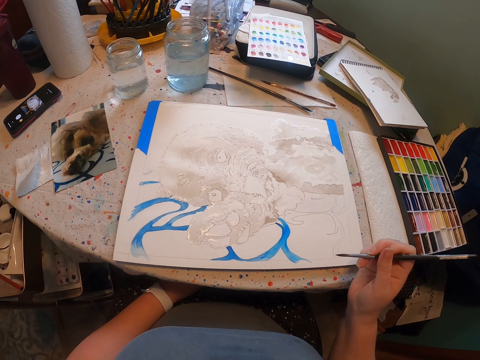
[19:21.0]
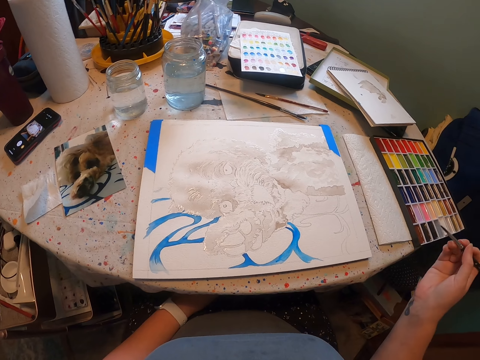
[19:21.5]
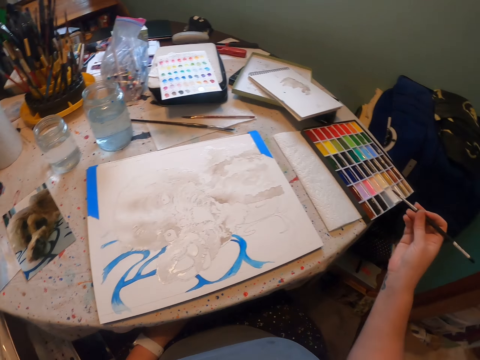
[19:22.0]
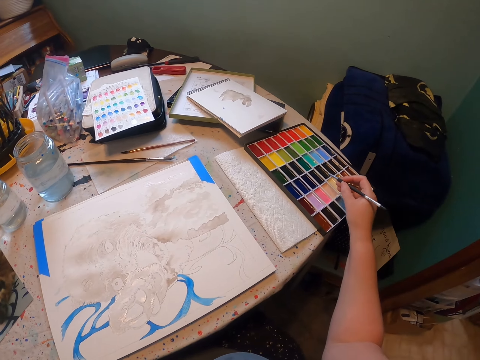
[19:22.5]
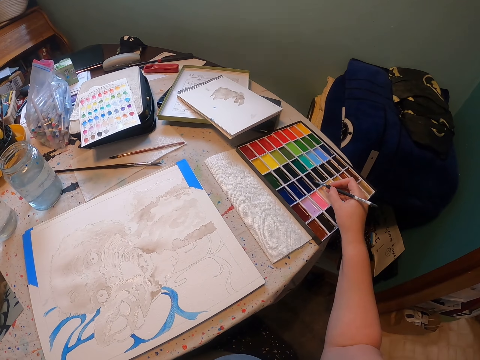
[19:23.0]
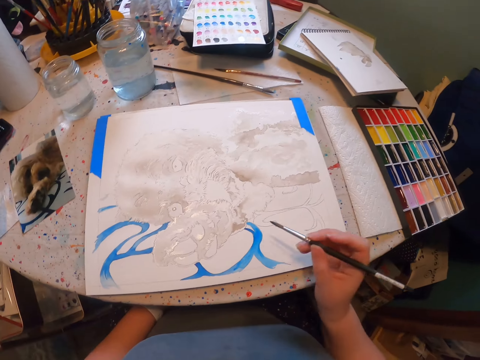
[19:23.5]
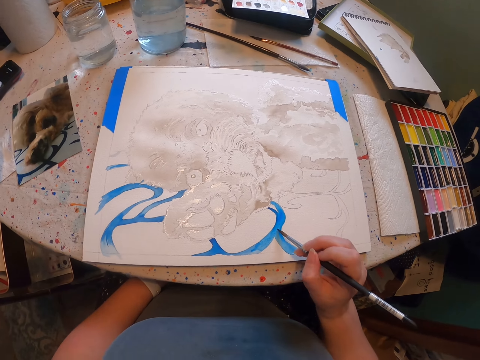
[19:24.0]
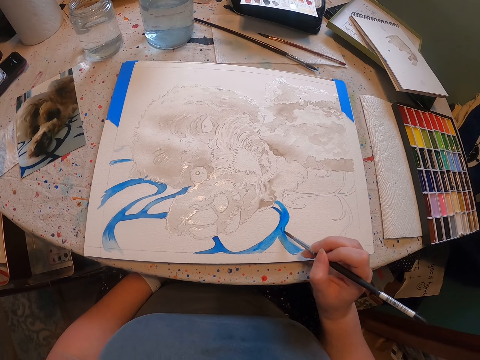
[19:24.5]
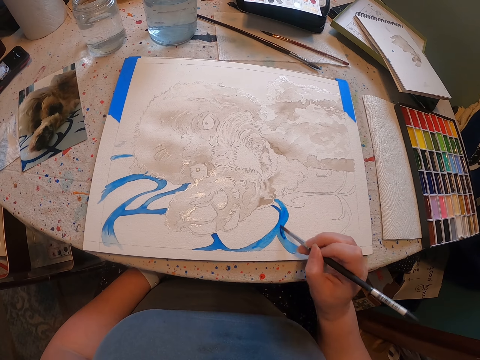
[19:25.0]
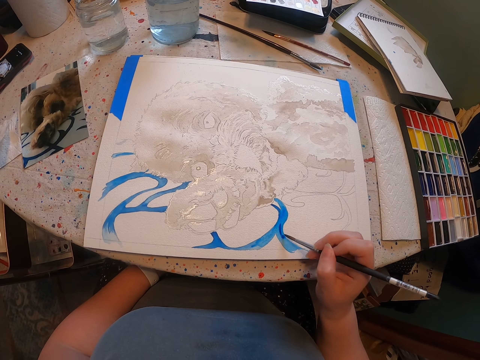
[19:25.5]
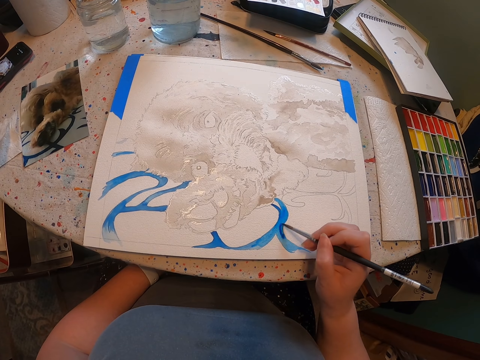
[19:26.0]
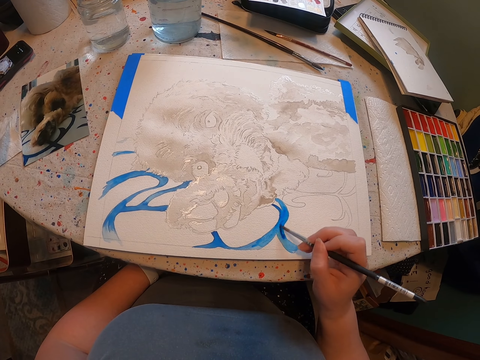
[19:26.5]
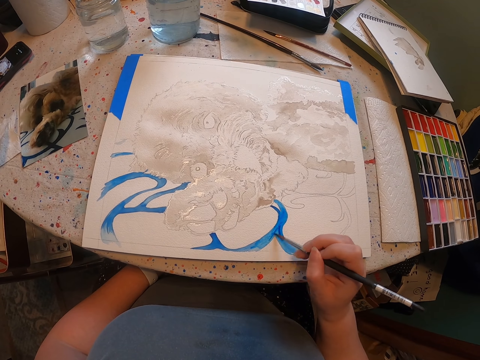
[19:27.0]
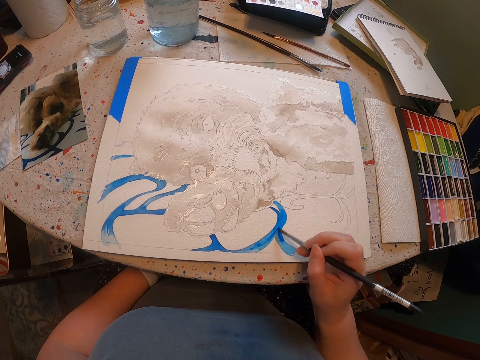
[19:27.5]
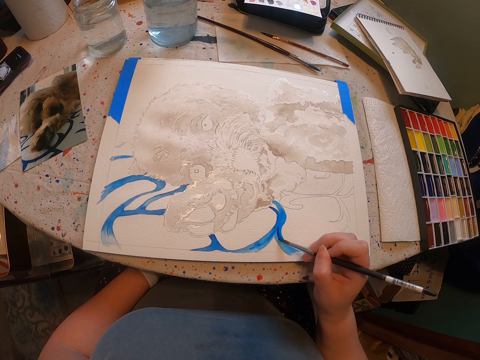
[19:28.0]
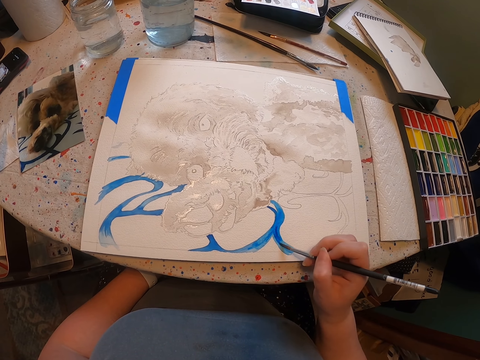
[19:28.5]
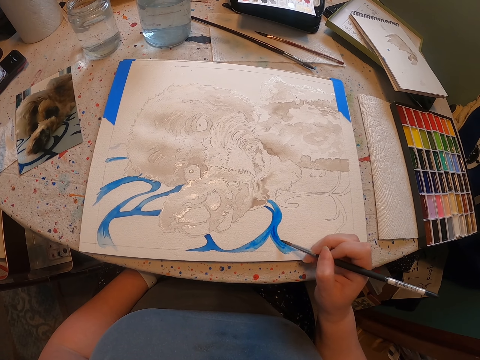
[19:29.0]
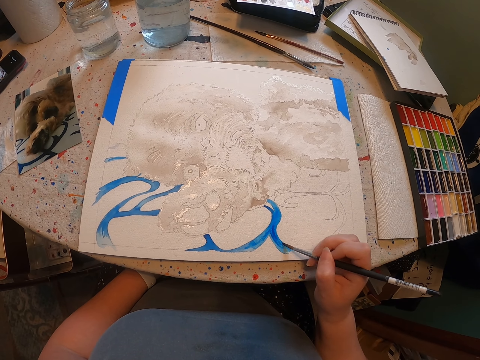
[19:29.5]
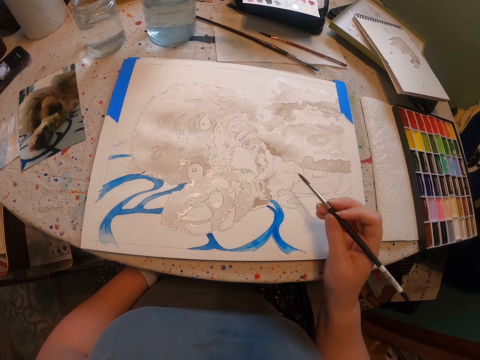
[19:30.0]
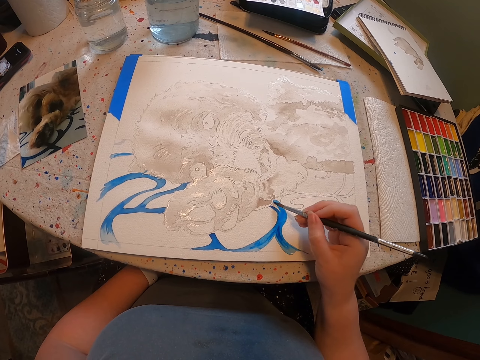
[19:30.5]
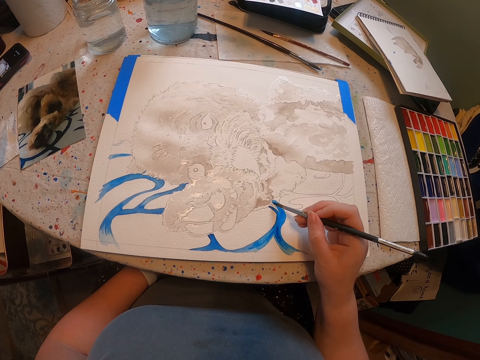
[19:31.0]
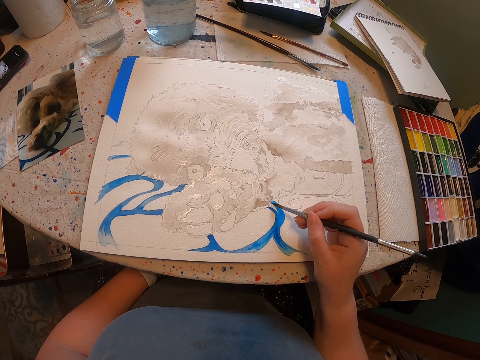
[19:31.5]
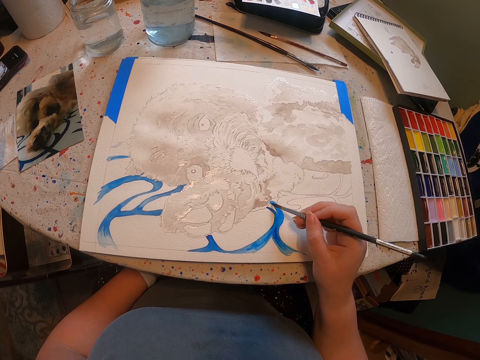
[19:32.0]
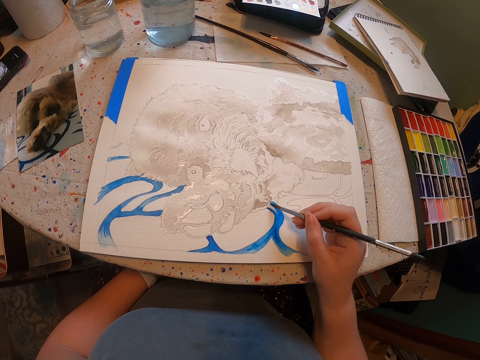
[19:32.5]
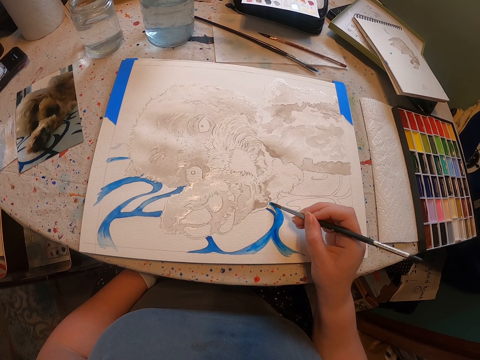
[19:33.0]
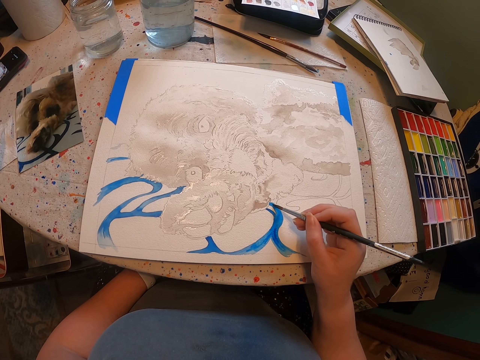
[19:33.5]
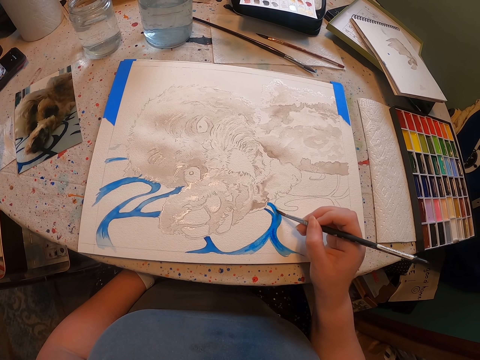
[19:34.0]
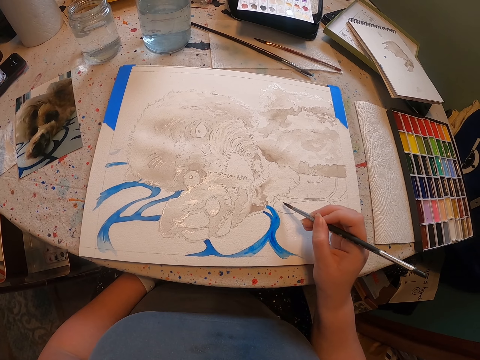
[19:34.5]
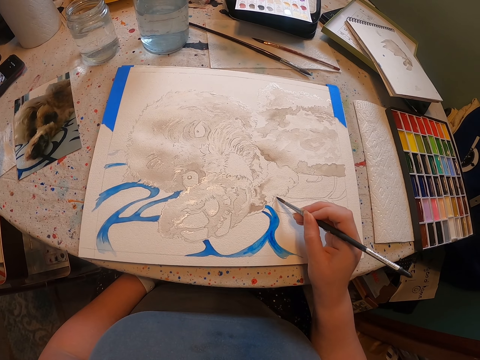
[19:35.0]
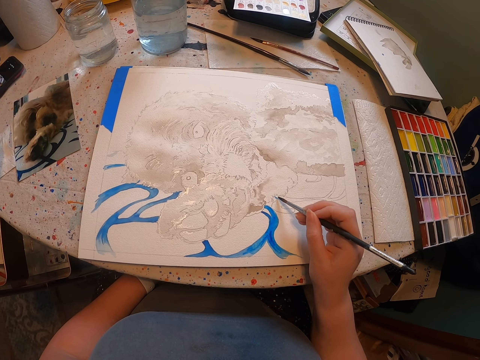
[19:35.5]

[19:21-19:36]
The camera wearer touches the paint. They dip the brush in the paint. They paint the sketch with the brush on the sheet of paper.

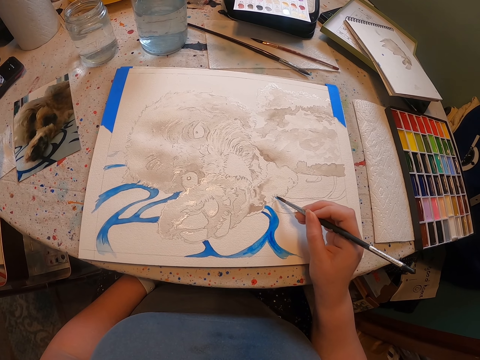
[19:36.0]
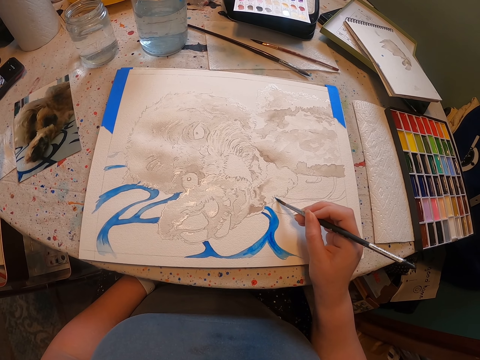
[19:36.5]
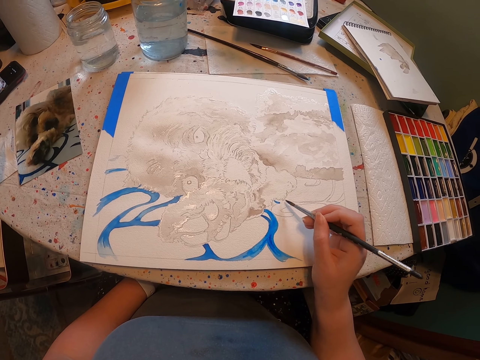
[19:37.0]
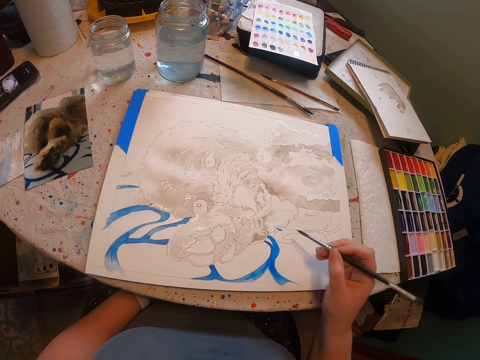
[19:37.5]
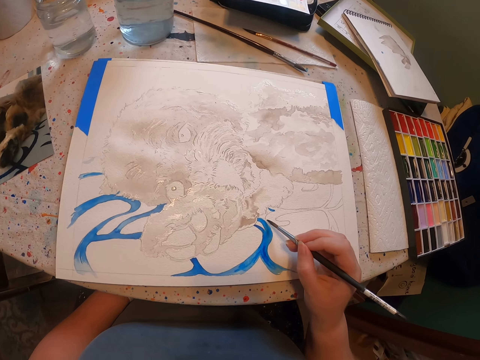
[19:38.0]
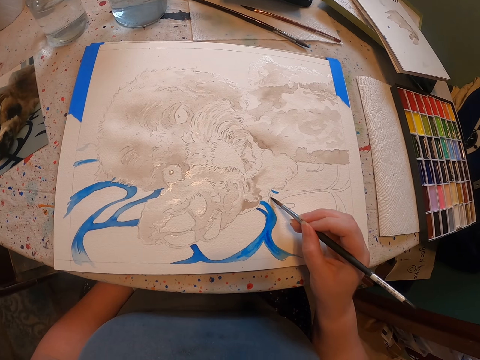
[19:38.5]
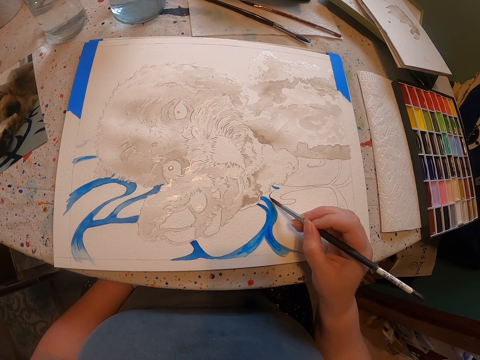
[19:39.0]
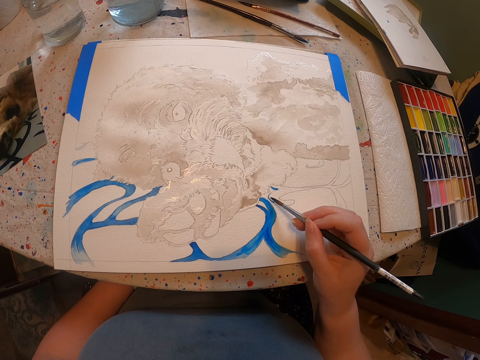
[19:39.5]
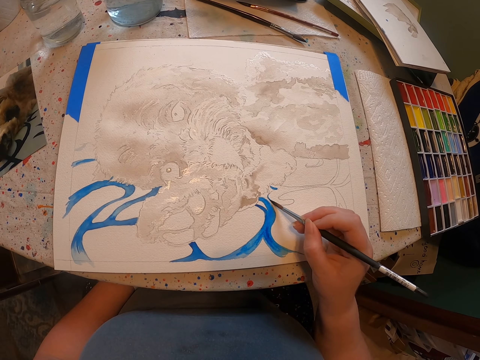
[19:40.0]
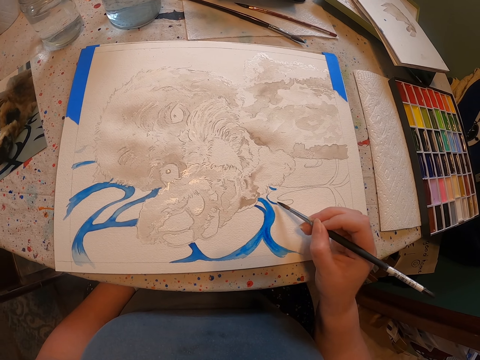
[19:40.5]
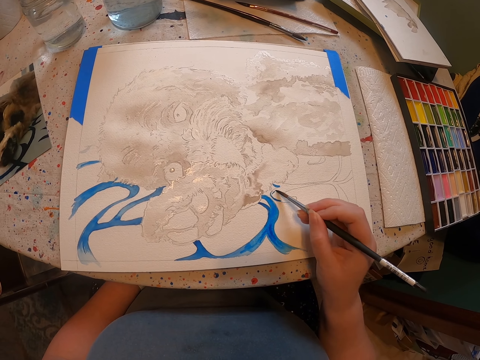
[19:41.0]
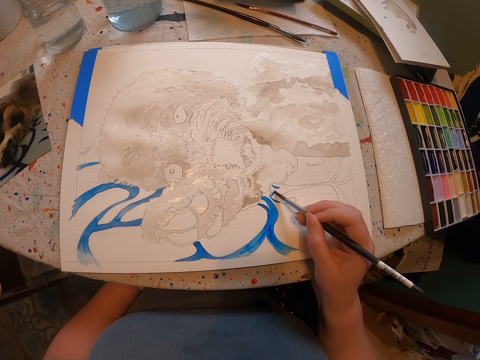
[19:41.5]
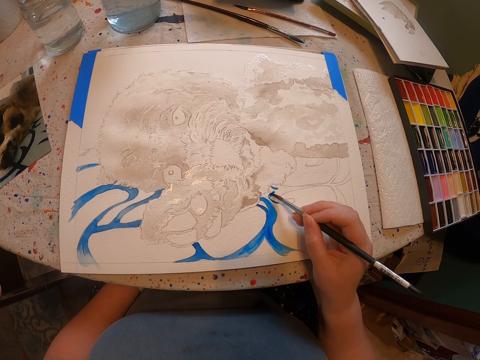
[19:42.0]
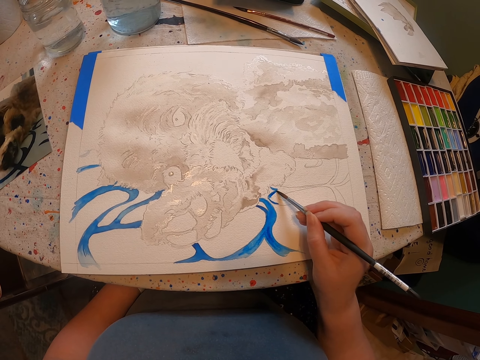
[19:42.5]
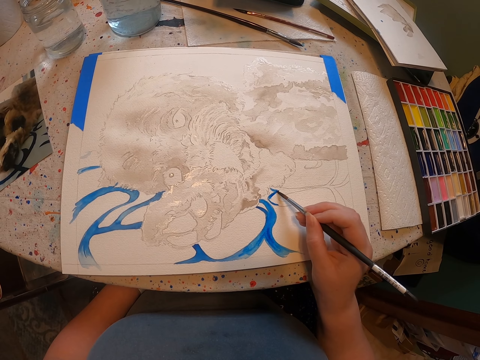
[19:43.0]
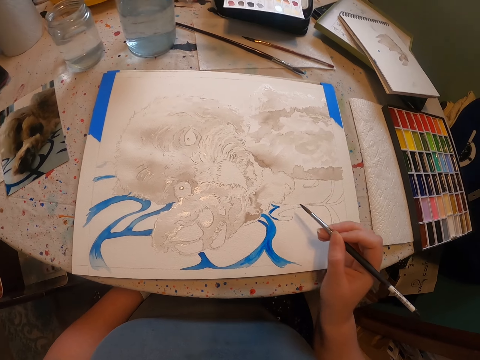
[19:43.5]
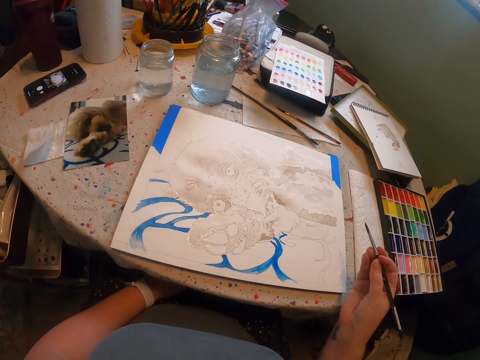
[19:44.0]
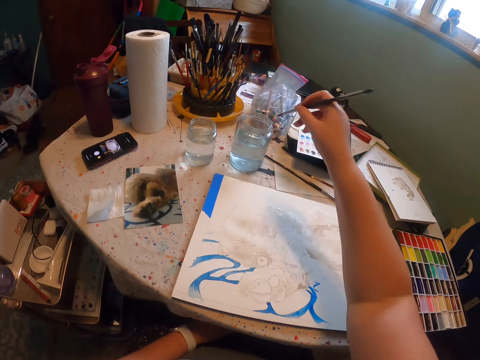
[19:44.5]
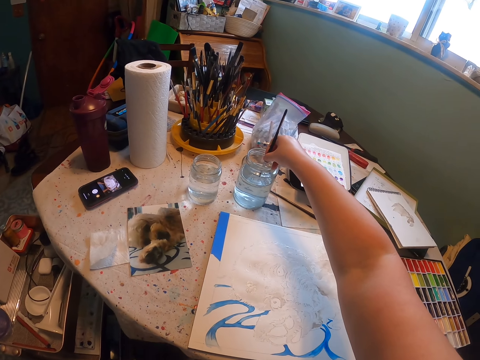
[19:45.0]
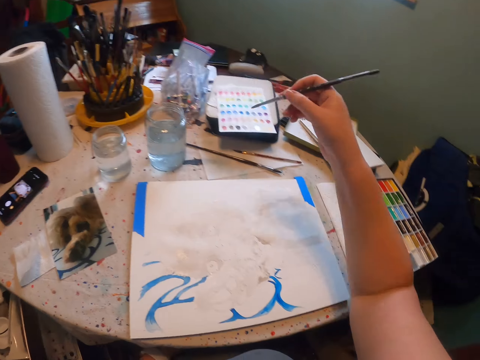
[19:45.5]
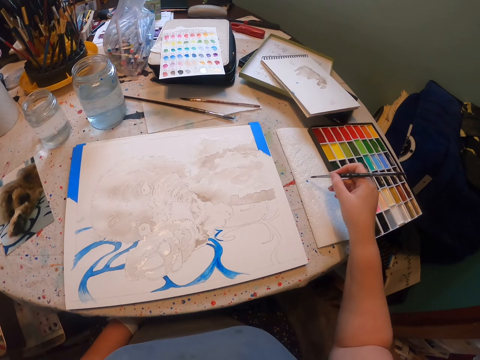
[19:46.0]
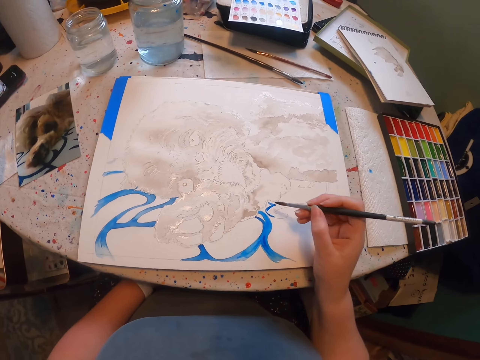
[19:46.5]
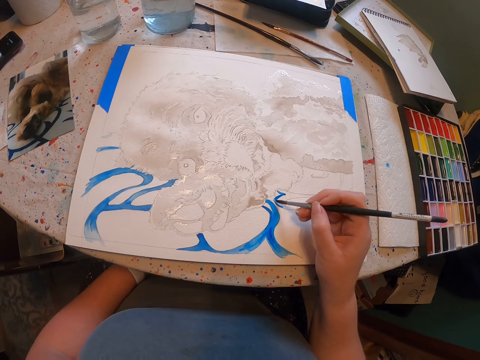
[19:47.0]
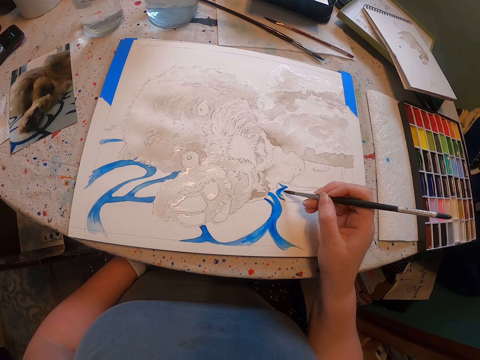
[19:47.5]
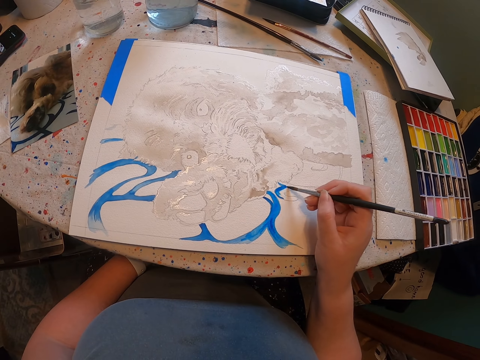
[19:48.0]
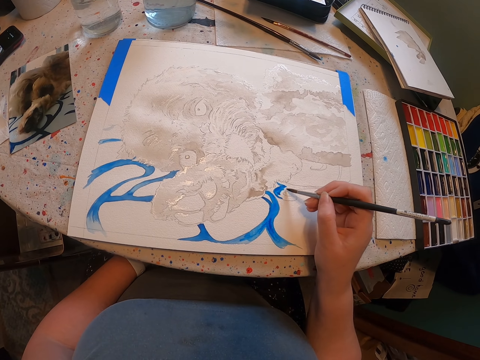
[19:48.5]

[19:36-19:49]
The camera wearer dips the brush in the container of water. They paint the sketch with the brush on the sheet of paper.
